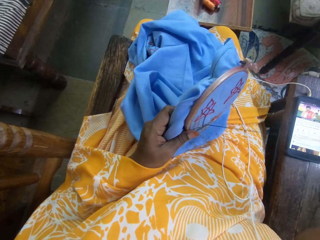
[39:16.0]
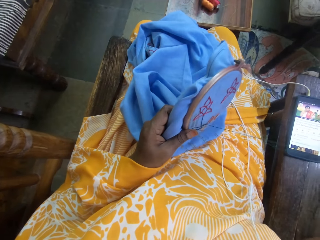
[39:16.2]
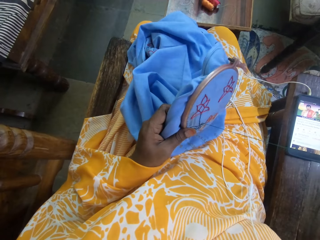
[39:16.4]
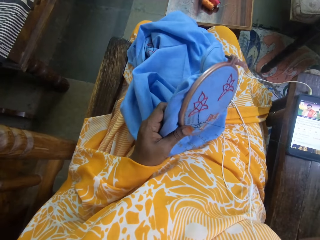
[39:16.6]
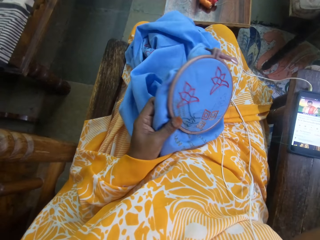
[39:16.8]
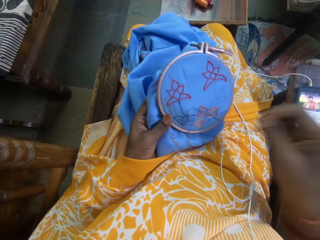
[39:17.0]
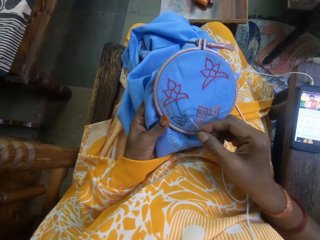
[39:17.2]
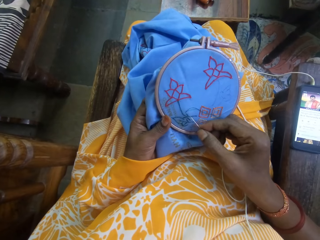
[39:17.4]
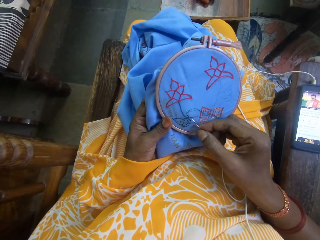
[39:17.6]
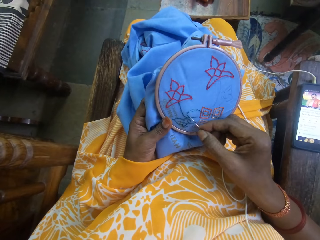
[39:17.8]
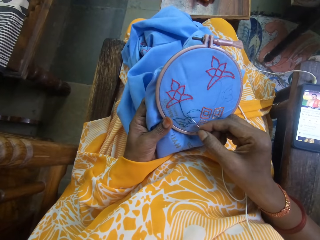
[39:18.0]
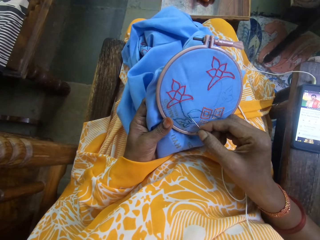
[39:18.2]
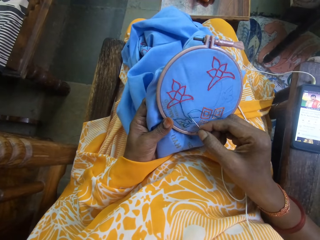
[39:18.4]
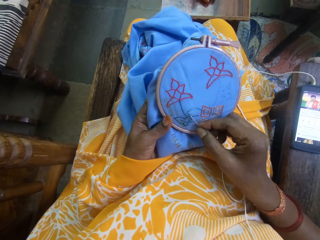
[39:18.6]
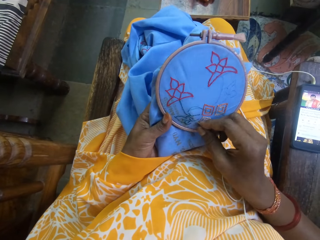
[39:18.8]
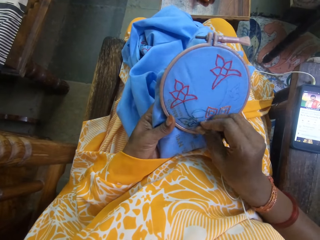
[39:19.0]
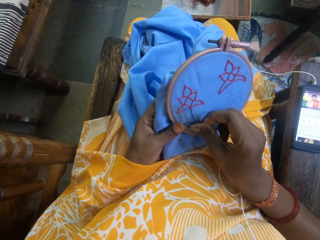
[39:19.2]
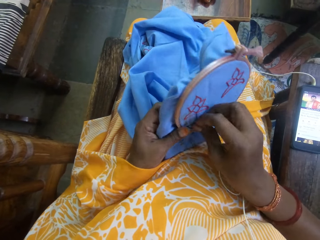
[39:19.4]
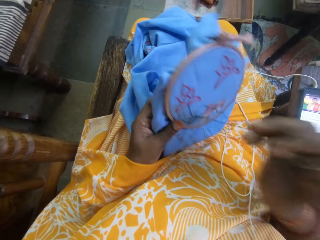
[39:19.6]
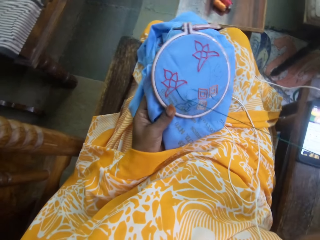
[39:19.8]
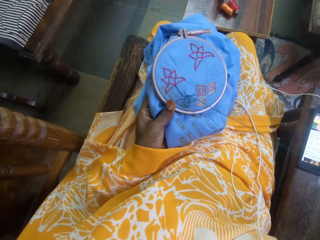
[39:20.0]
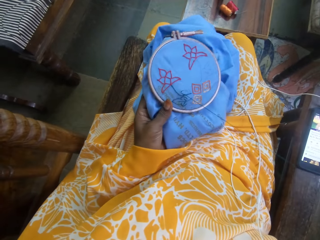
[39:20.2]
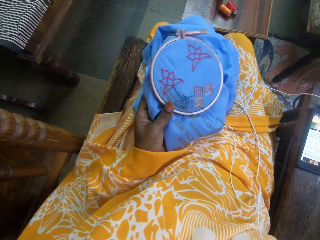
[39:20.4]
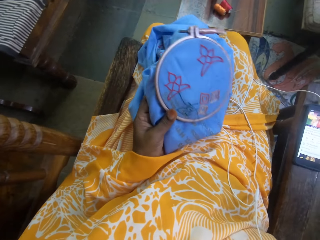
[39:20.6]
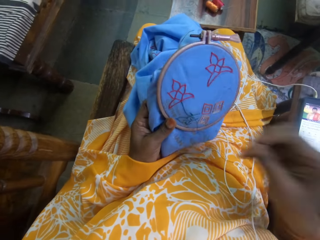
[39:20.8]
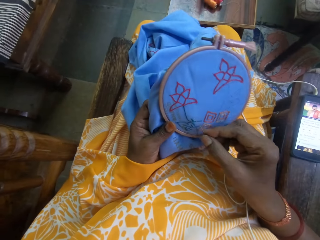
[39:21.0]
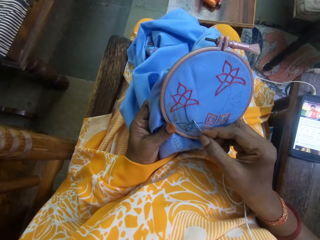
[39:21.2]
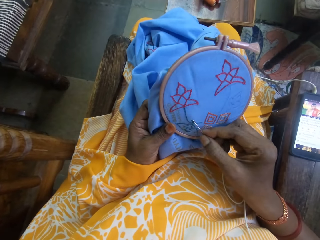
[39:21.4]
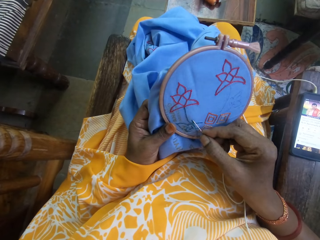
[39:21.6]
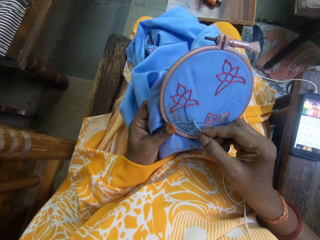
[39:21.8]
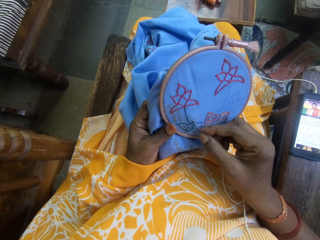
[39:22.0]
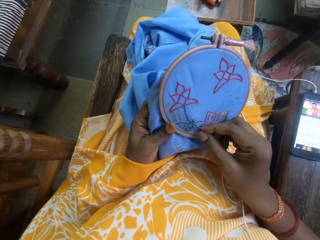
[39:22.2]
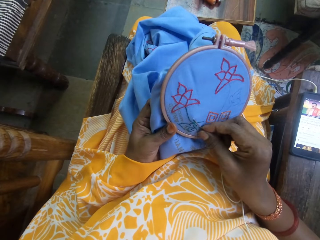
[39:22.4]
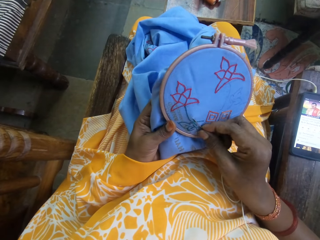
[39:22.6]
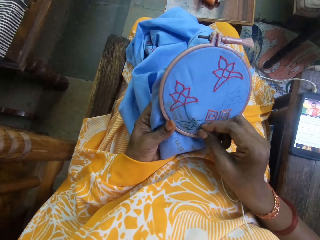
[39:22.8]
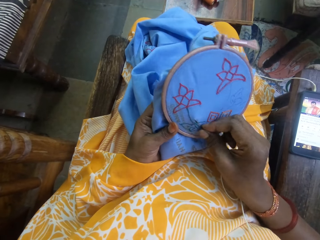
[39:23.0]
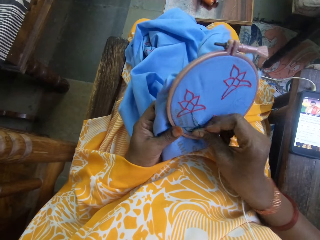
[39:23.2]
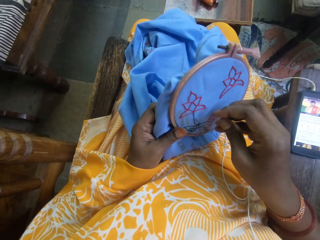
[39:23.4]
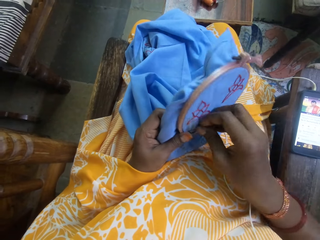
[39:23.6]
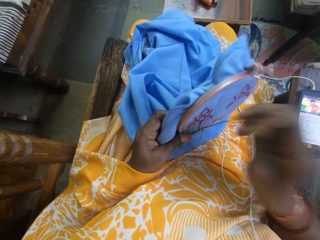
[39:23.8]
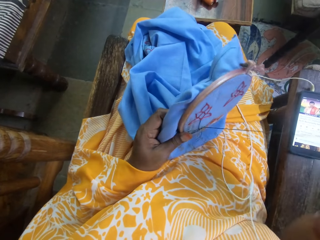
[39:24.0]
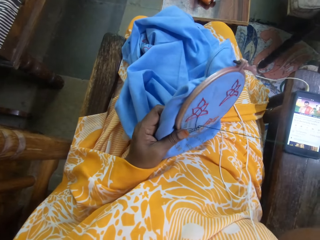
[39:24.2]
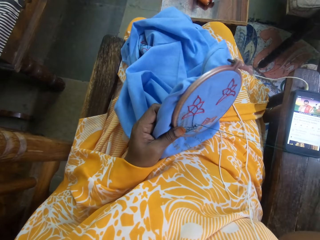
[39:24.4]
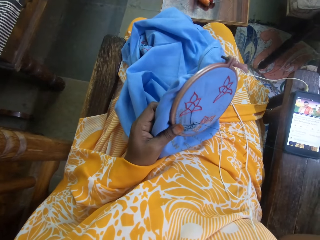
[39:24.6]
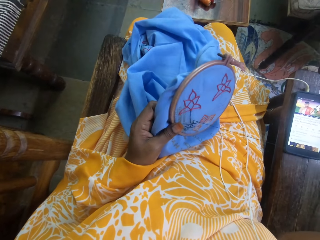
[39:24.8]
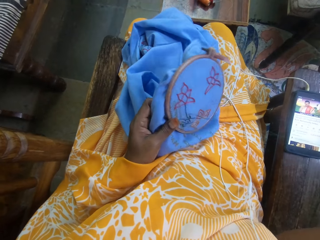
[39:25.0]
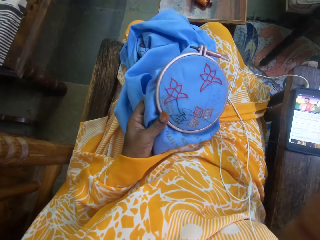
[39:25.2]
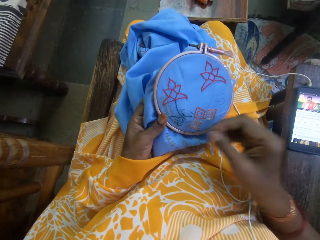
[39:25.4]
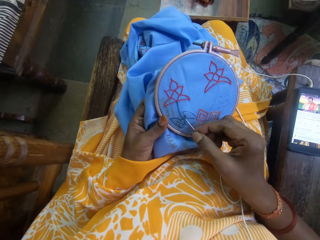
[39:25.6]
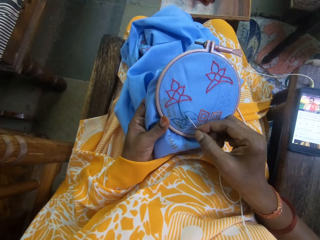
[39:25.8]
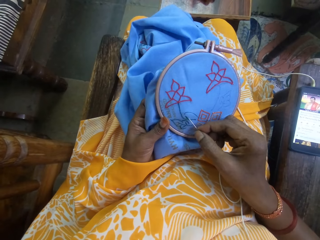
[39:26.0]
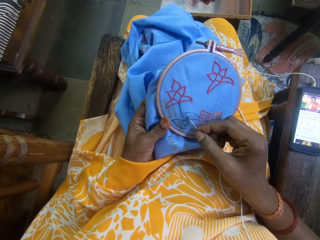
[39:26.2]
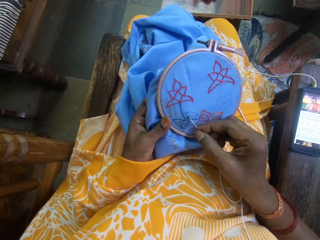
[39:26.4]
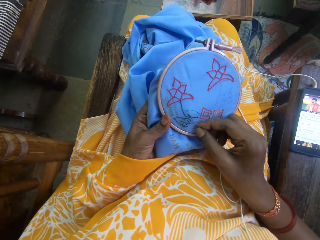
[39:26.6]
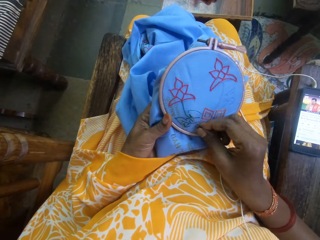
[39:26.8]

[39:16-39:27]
The camera wearer pulls the string through the knitting pad. They sew the knitting pad using an awl and the string. They pull the string through the knitting pad. They sew the knitting pad using the awl and the string. They pull the string through the knitting pad.

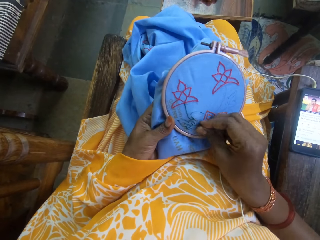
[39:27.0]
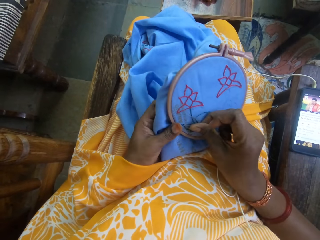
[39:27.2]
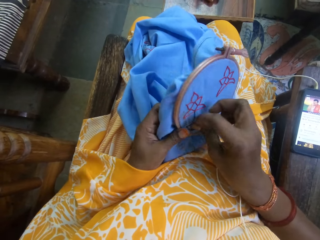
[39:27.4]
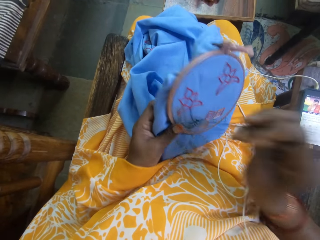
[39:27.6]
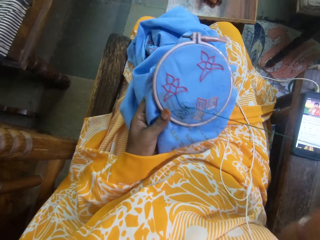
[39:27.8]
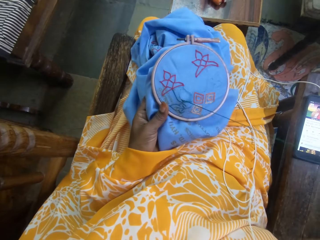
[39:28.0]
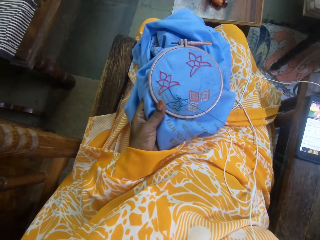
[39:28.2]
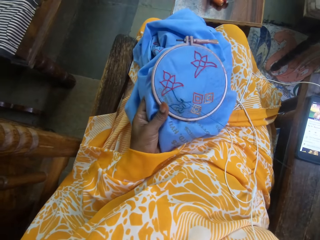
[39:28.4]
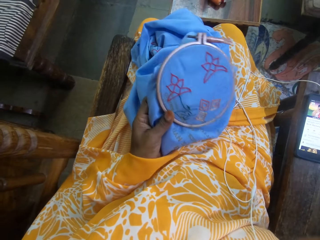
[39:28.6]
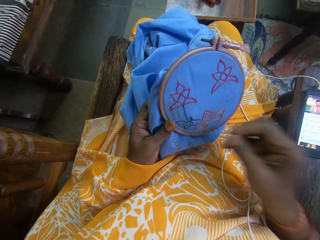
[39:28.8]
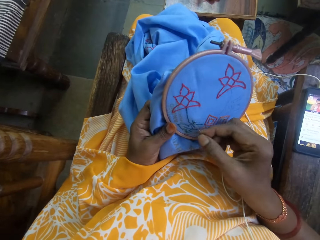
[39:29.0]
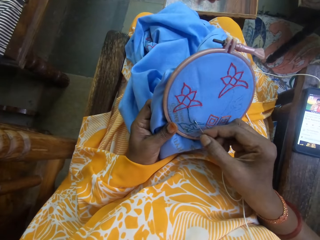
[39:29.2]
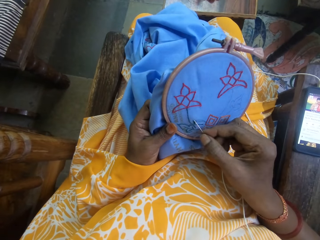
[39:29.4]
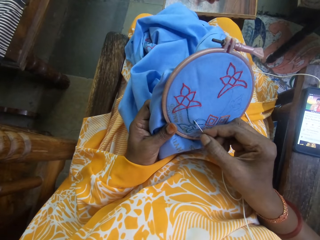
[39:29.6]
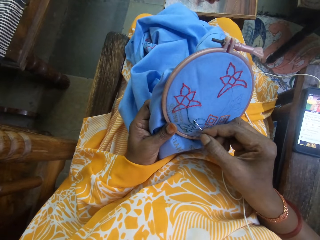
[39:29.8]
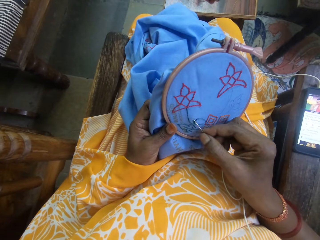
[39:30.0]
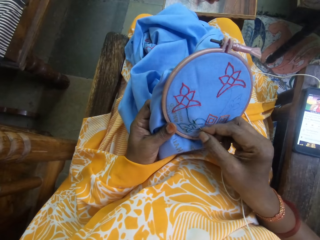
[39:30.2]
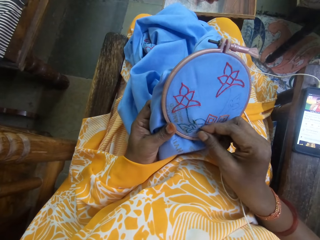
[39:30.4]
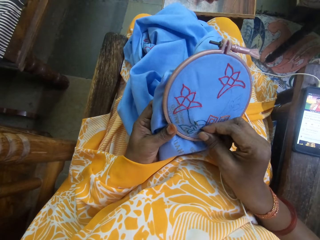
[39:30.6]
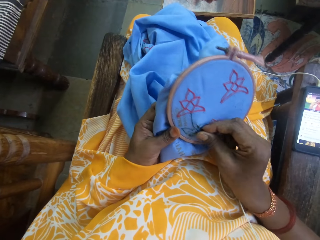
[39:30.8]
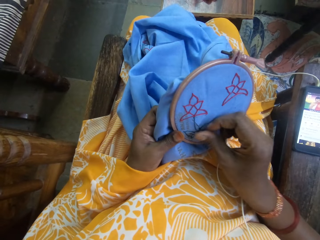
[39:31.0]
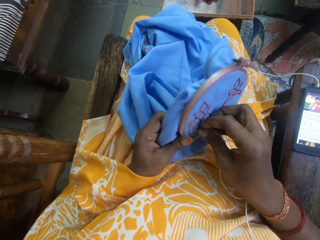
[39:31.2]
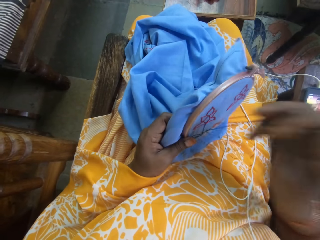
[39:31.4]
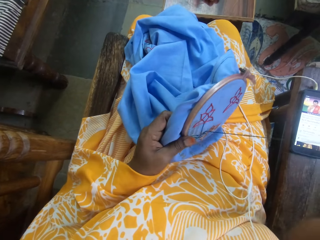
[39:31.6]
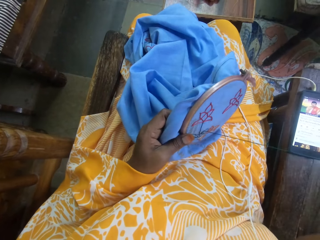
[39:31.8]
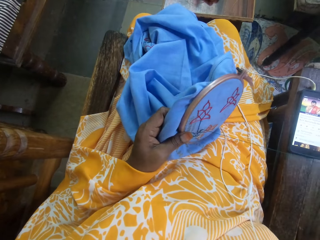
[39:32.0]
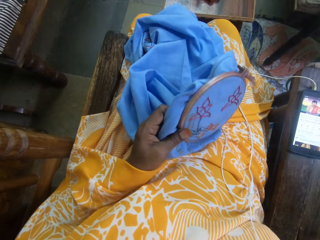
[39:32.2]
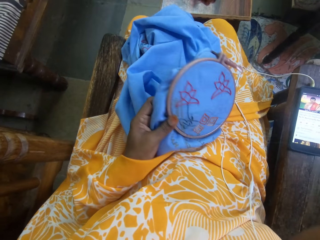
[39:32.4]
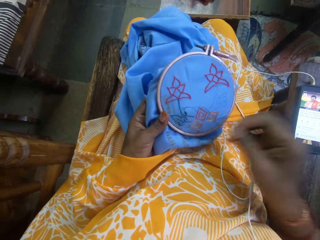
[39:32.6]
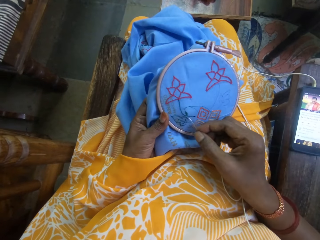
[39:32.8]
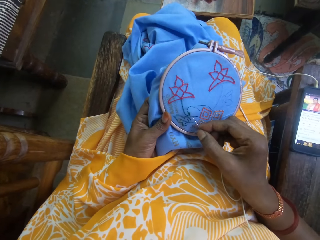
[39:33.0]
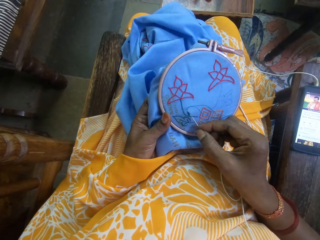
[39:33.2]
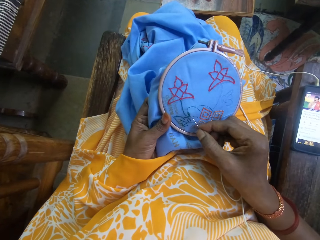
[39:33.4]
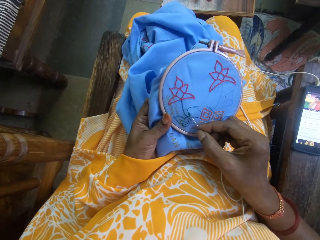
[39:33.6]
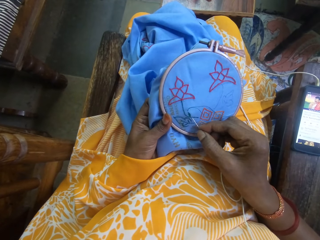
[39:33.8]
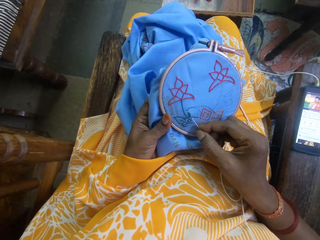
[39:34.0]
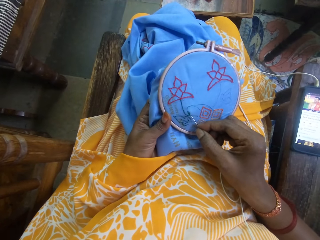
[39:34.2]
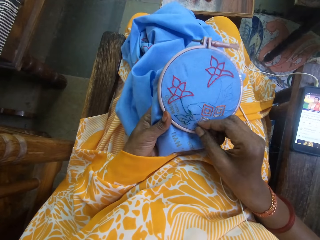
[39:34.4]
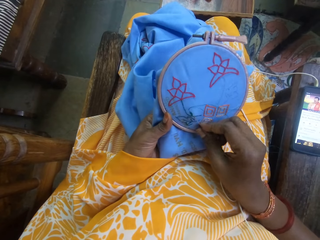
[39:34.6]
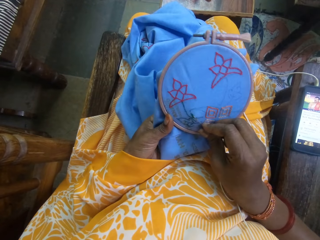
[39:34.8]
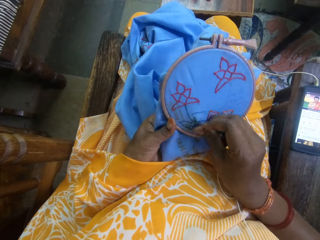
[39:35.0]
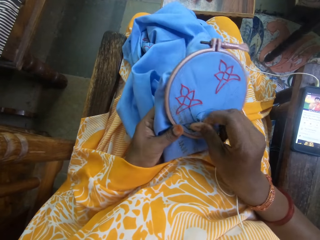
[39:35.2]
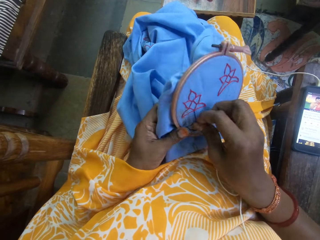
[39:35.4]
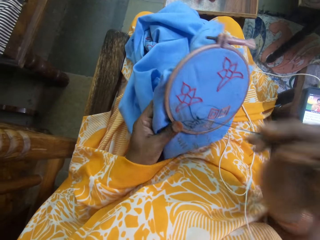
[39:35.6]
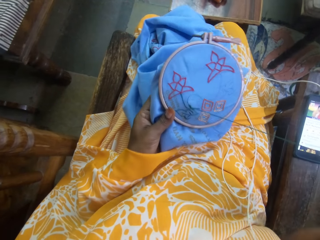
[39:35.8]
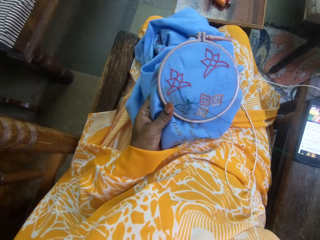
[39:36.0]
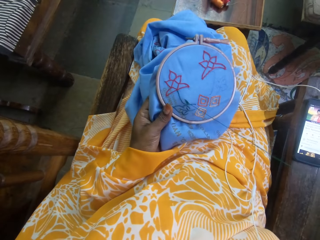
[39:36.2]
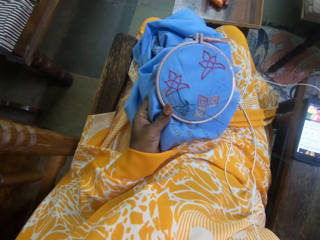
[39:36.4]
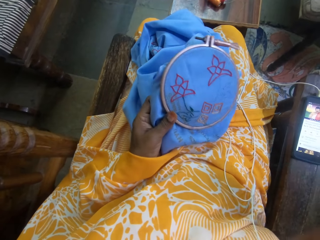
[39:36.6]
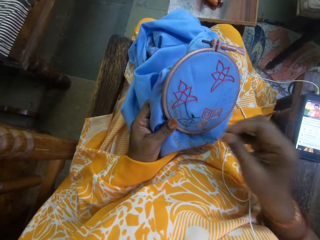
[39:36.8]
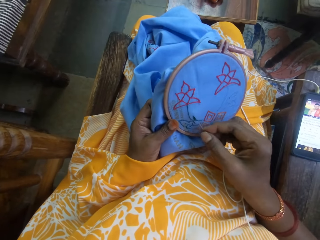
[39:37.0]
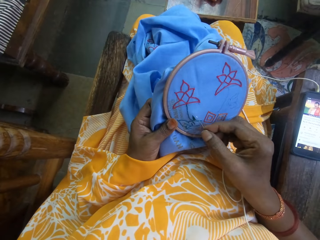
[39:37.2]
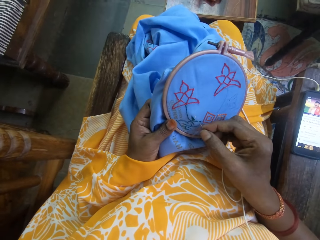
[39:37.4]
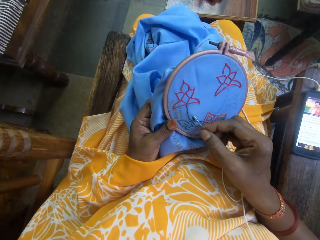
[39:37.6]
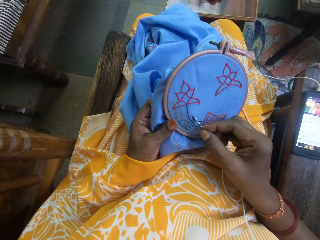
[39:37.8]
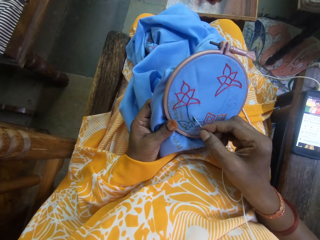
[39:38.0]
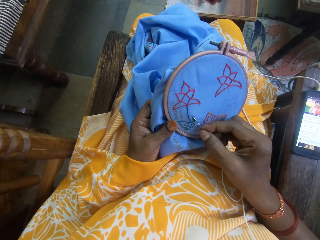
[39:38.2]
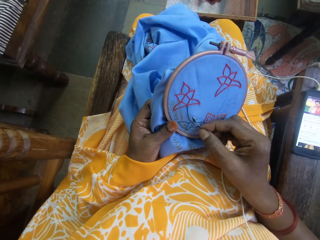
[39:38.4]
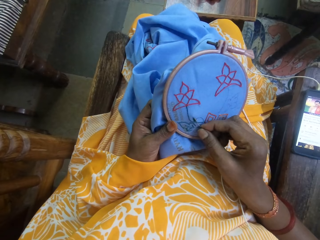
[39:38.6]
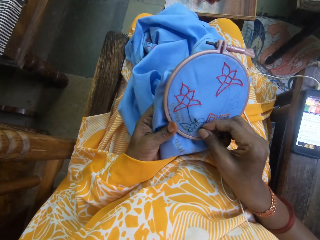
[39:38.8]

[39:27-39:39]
The camera wearer sews a knitting pad using an awl and a string. They pull the string through the knitting pad. They sew the knitting pad using the awl and the string. They pull the string through the knitting pad. They turn the knitting pad. They sew the knitting pad using the awl and the string. They pull the string through the knitting pad.
